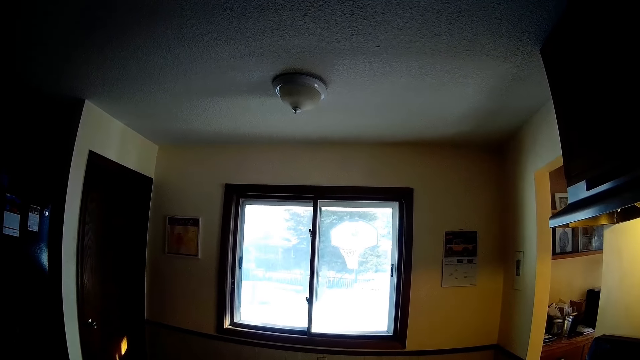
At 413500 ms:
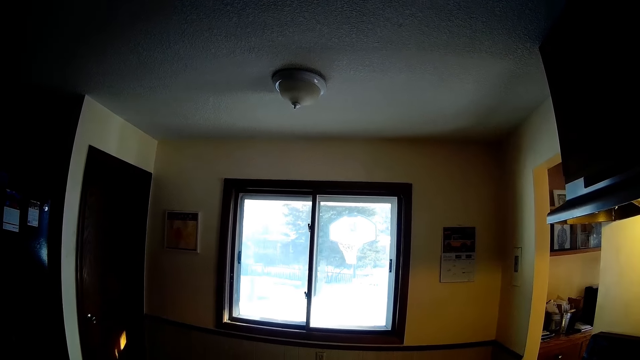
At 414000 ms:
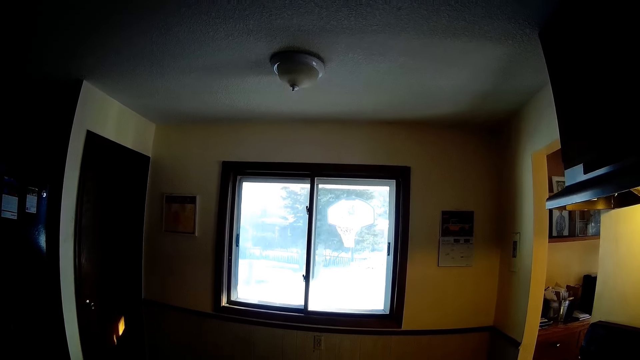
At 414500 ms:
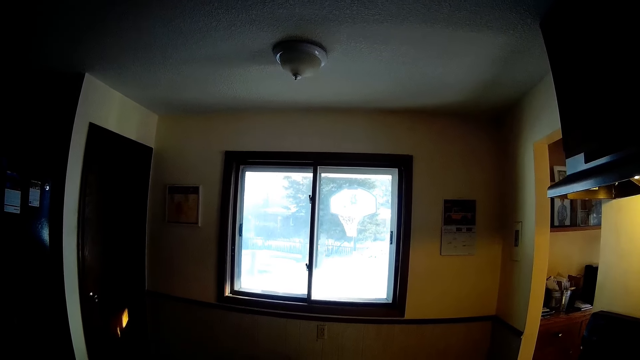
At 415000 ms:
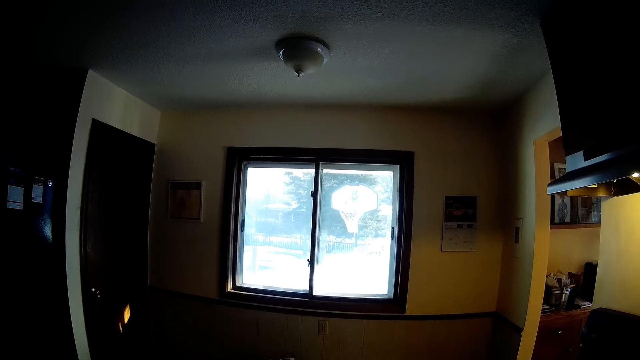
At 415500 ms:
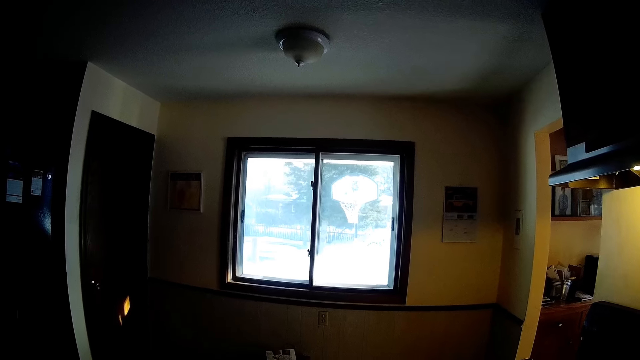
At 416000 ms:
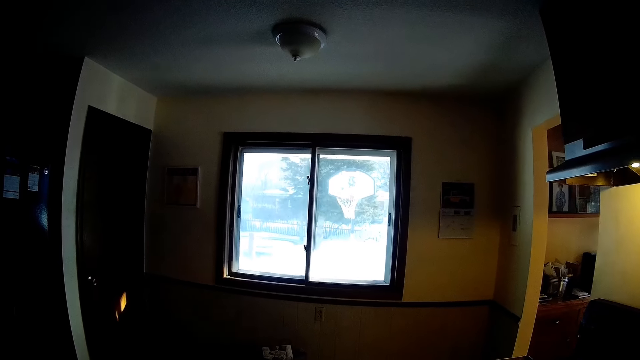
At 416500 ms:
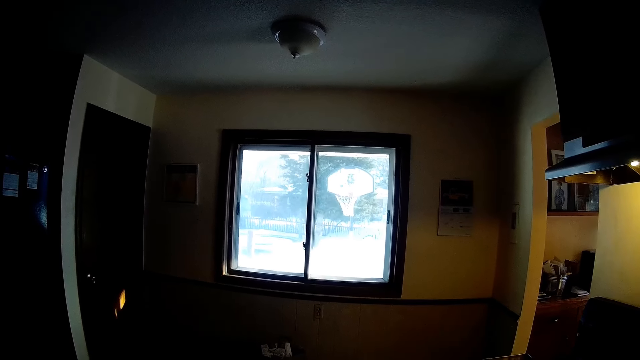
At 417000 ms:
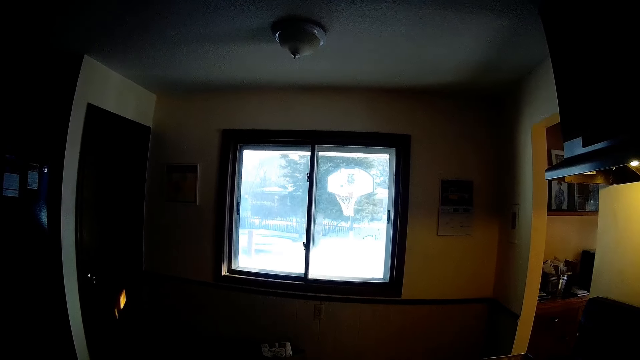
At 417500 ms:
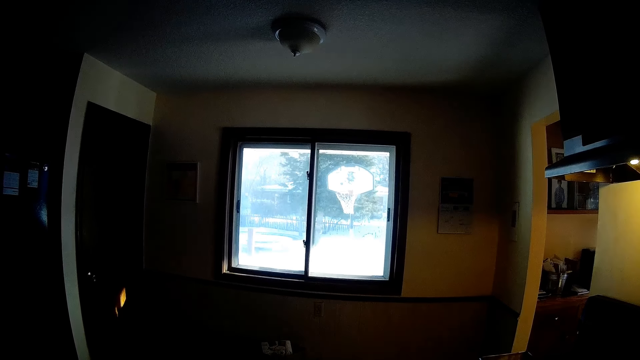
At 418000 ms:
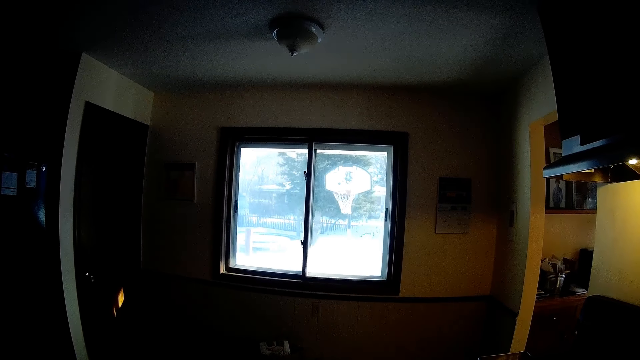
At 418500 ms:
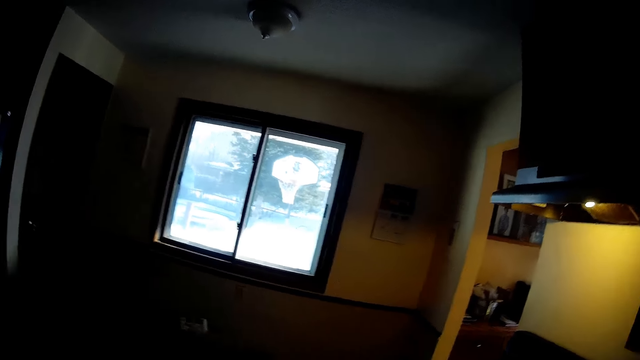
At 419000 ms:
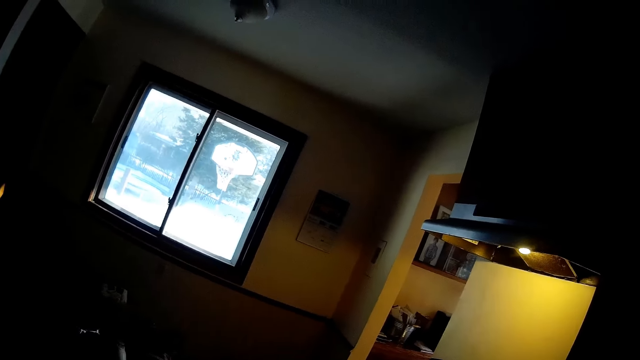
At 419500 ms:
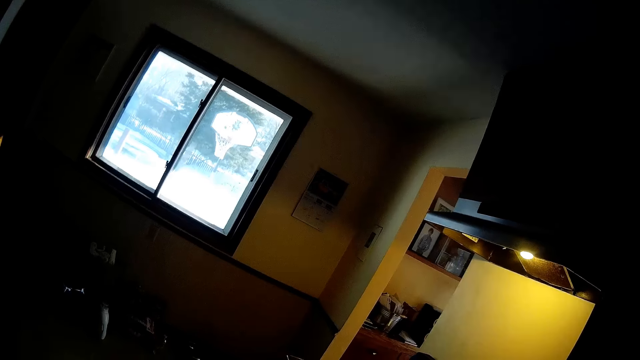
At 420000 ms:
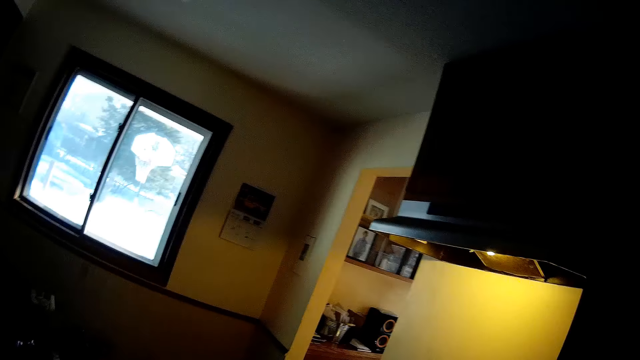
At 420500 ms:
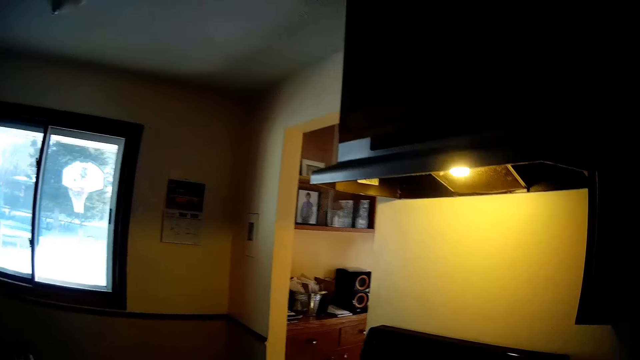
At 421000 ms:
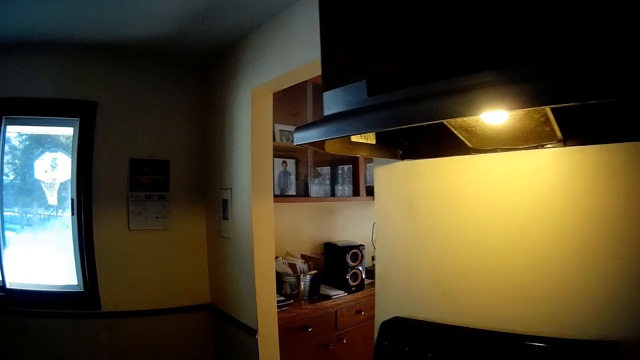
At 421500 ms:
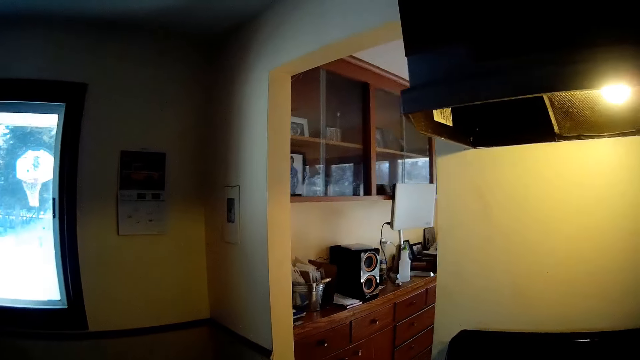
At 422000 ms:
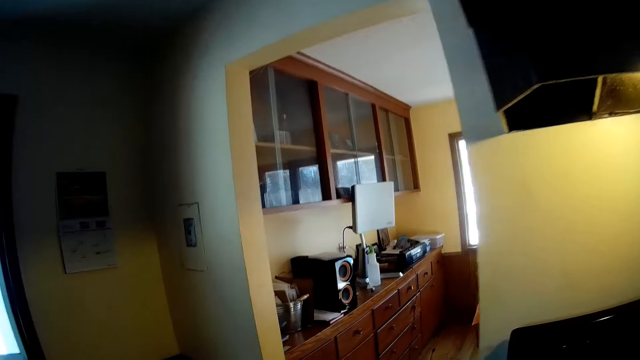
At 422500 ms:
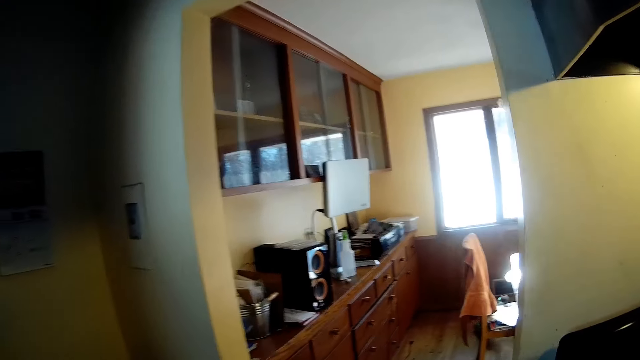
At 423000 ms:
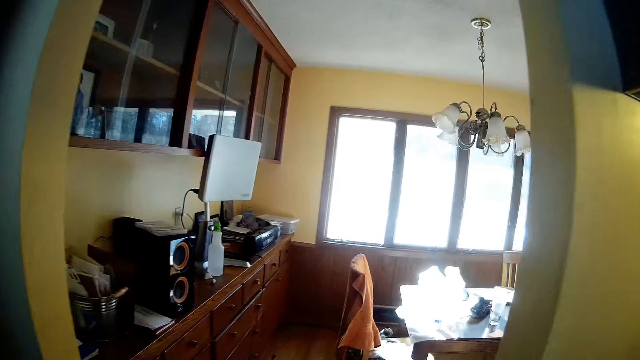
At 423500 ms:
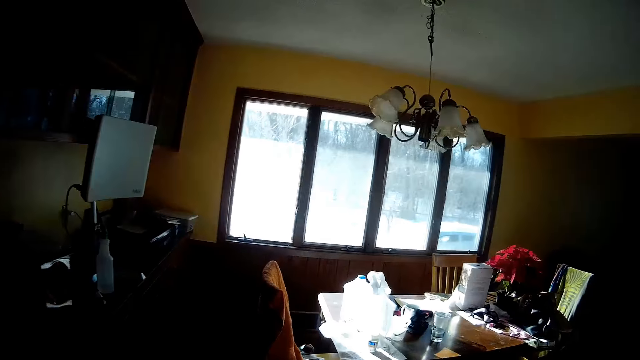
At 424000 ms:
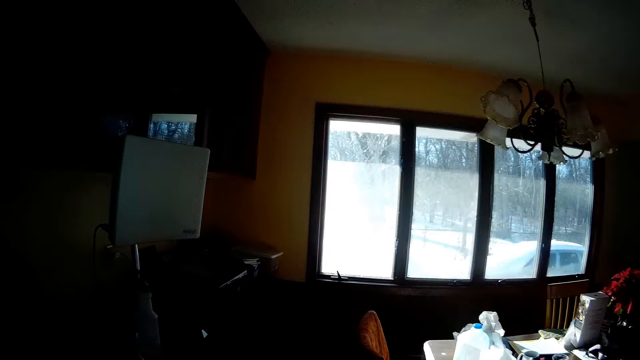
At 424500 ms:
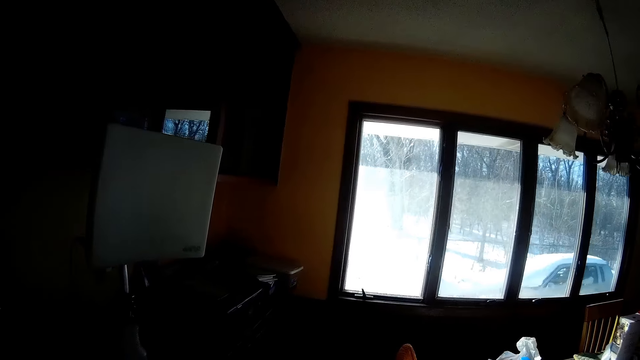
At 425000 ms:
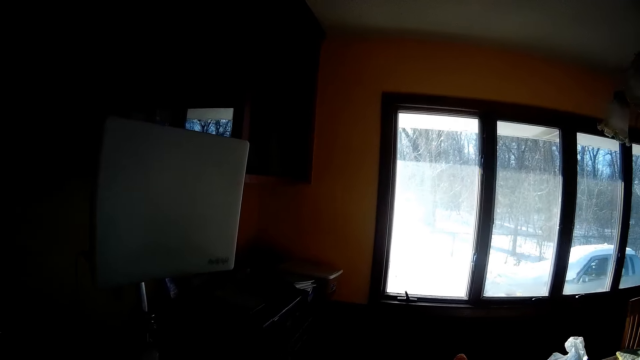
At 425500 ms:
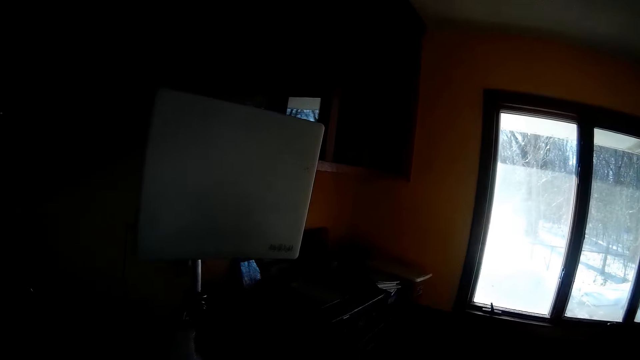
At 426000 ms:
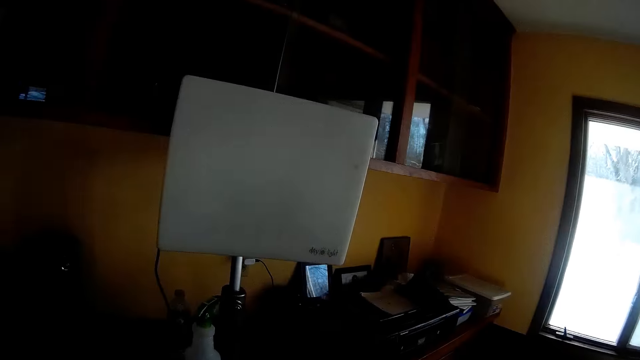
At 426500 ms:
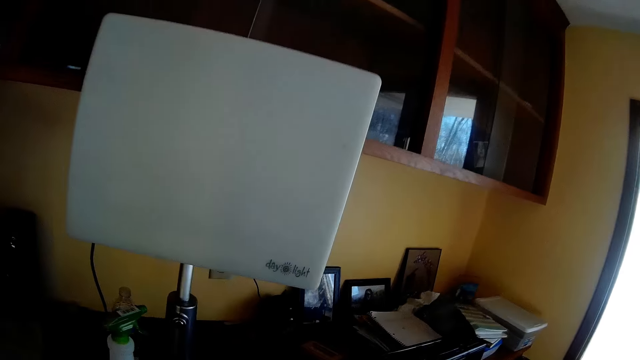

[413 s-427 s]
The camera wearer walks out of the dining room into the kitchen. They walk towards the dining room. They walk out of the kitchen into the dining room.

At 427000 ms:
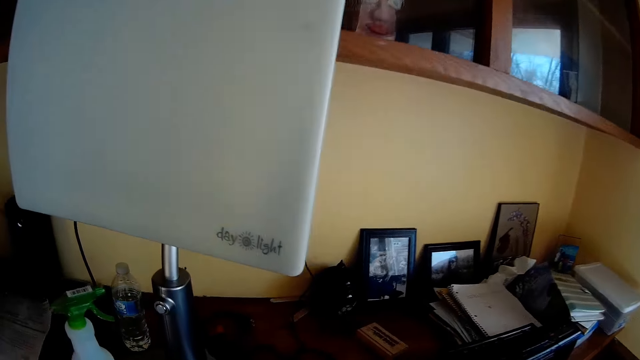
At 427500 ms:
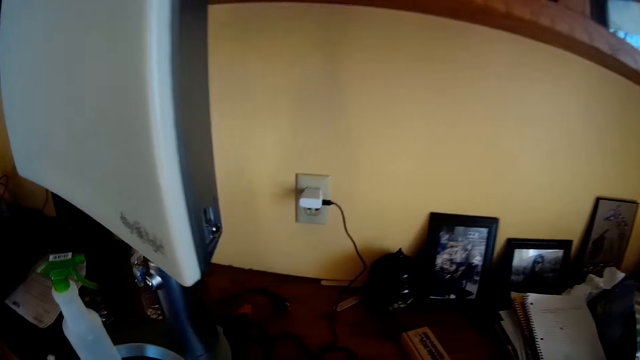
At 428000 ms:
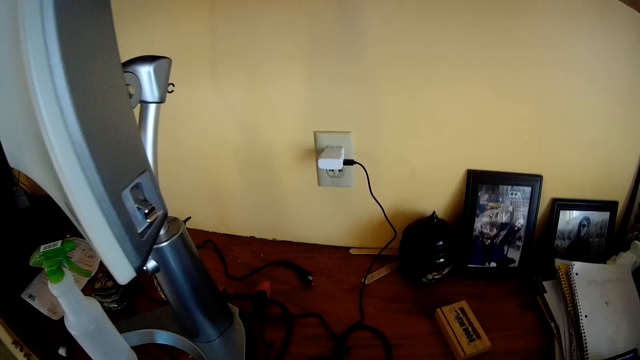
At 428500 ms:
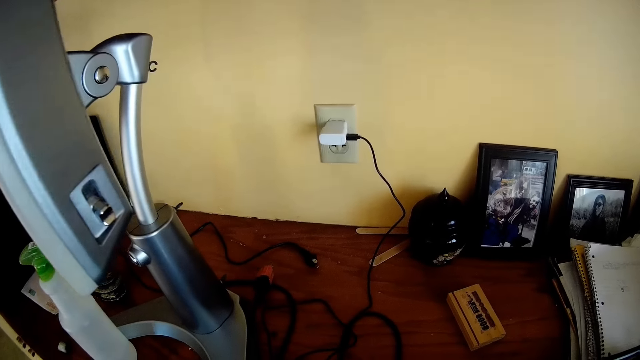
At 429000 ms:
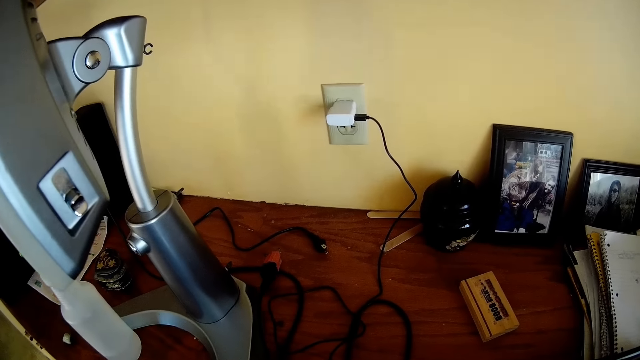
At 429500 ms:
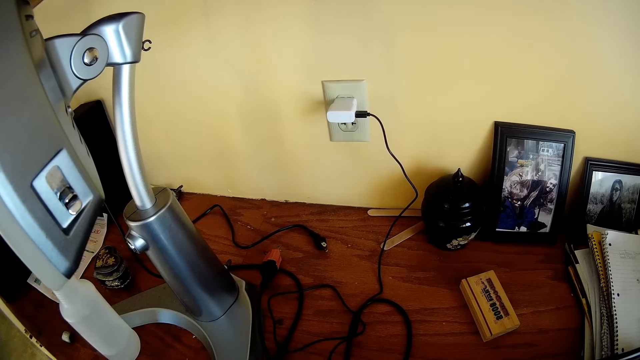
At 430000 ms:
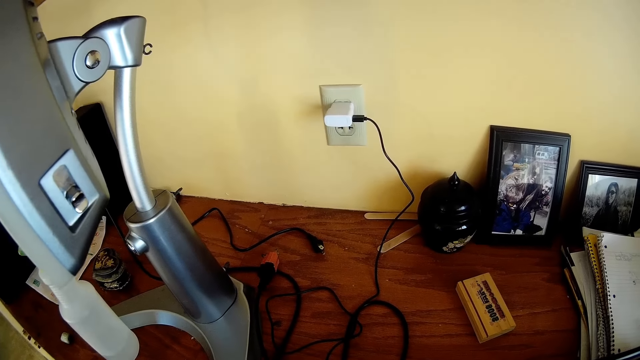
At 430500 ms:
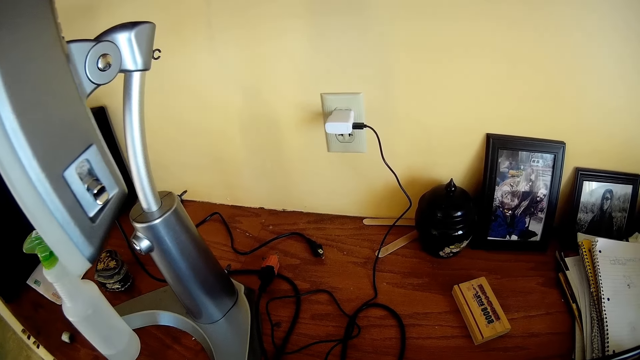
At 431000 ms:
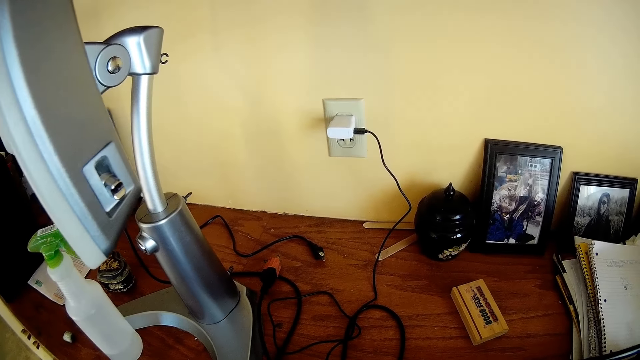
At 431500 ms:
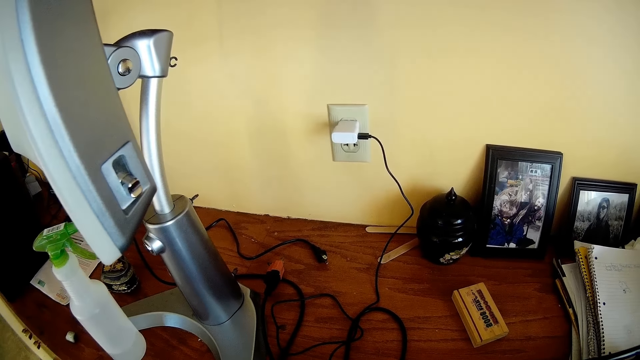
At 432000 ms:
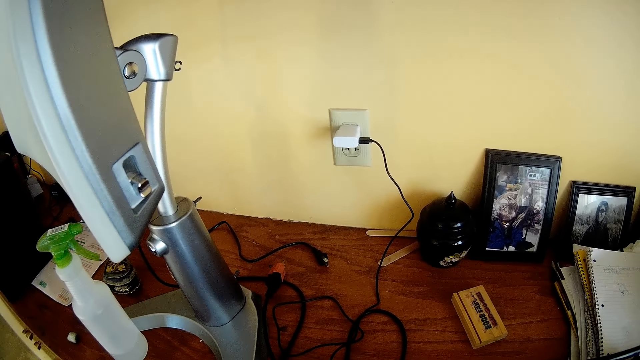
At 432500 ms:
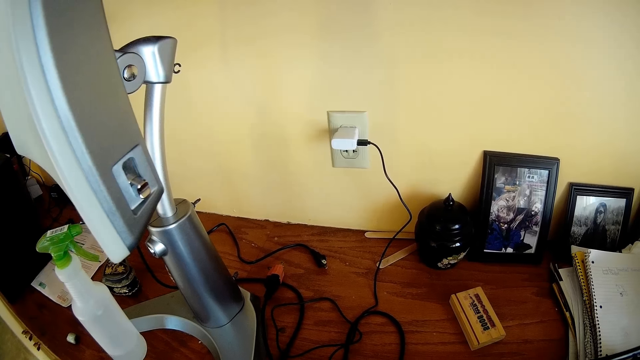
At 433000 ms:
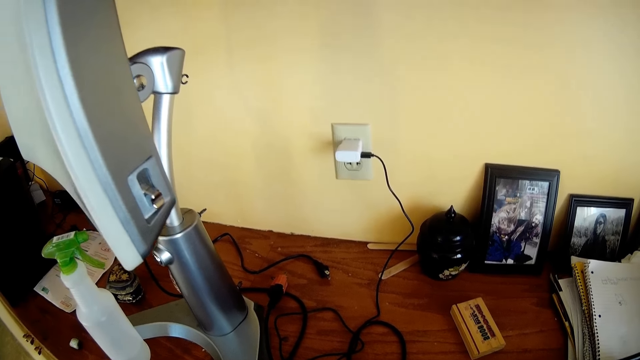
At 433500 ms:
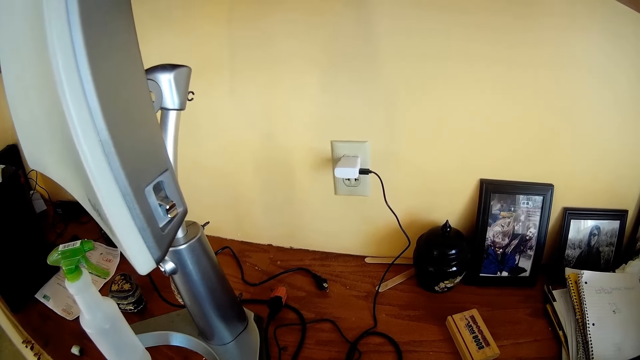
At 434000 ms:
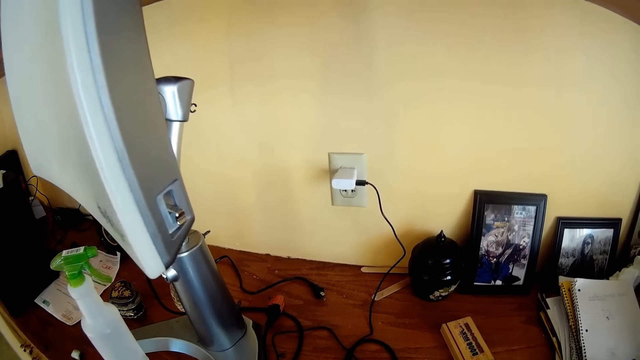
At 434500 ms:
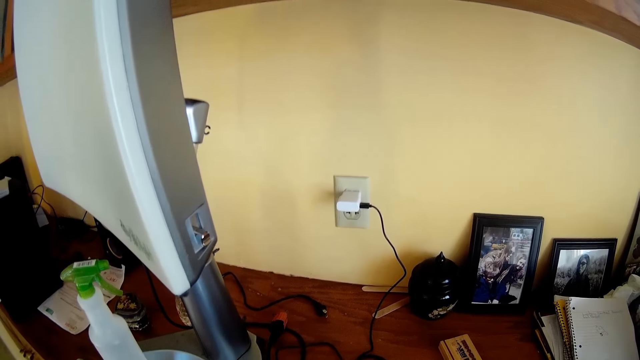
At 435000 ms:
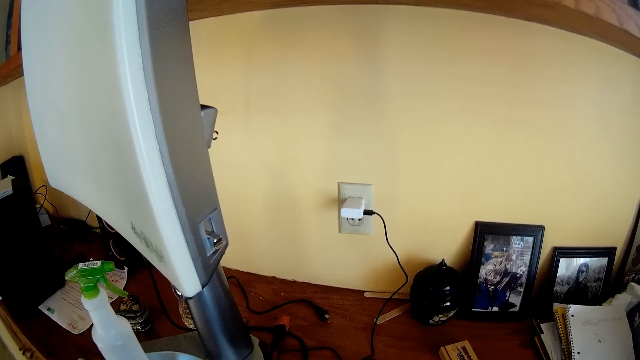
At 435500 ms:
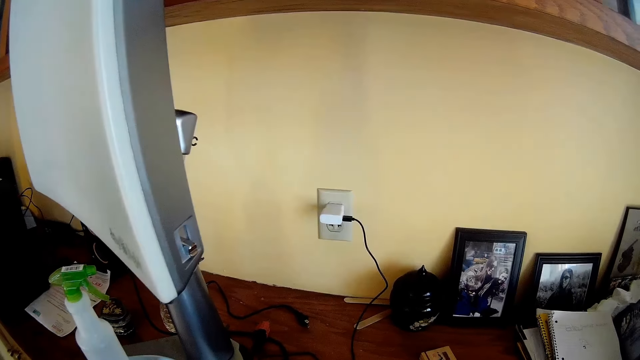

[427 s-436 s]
The camera wearer looks at the cupboard.
